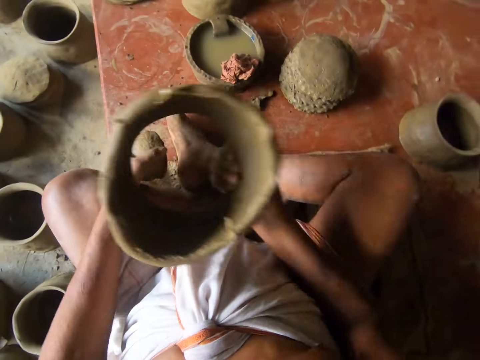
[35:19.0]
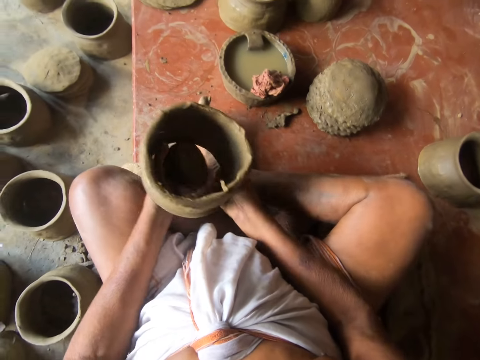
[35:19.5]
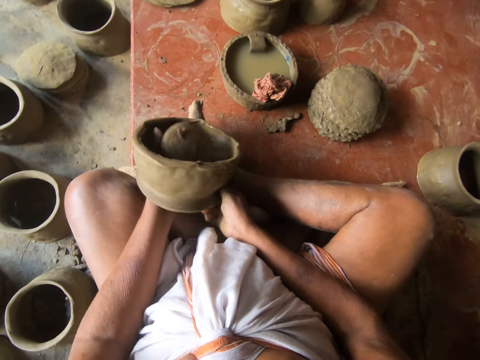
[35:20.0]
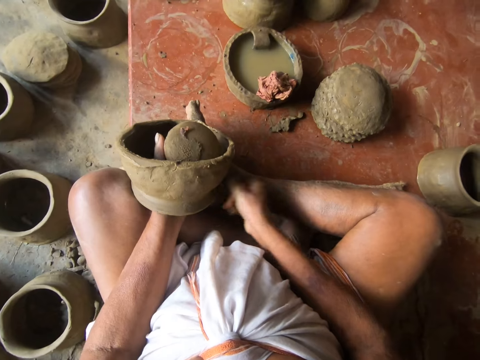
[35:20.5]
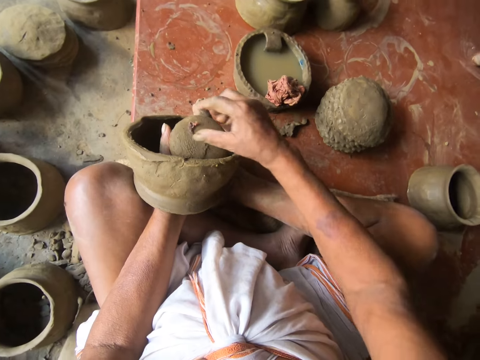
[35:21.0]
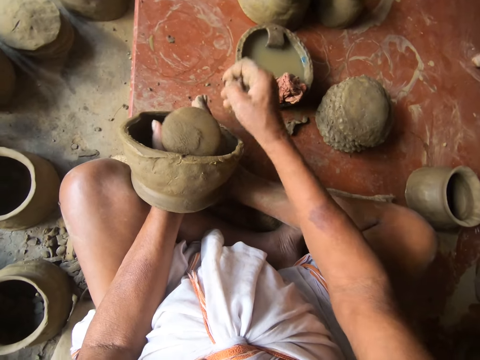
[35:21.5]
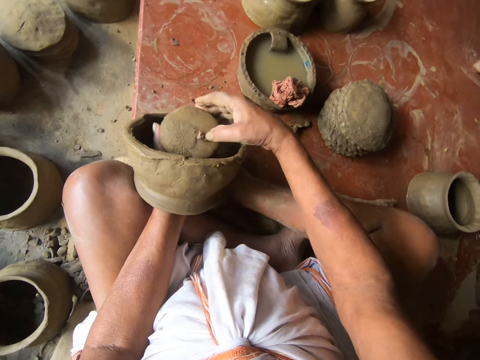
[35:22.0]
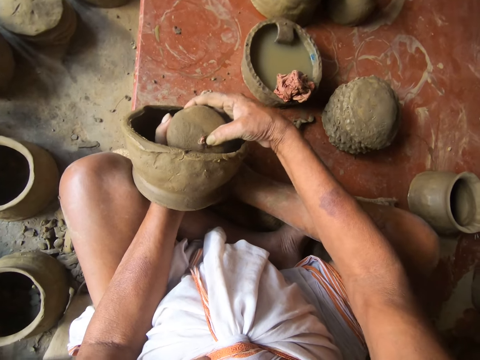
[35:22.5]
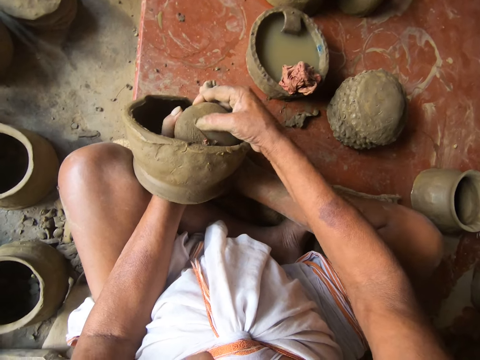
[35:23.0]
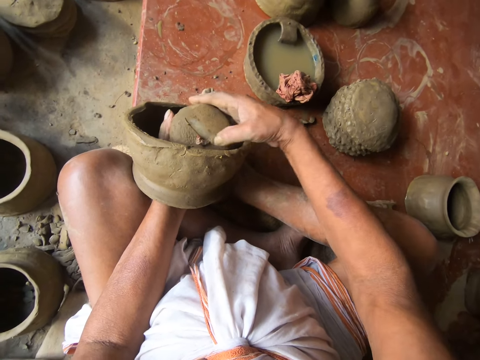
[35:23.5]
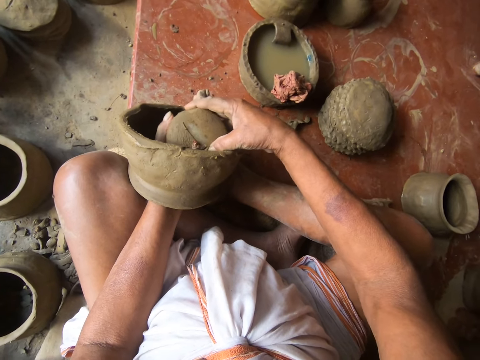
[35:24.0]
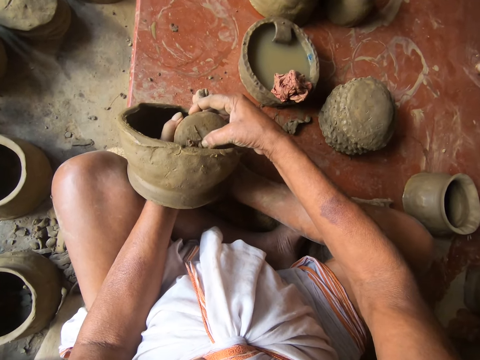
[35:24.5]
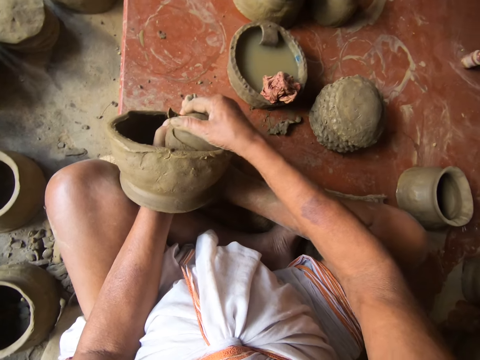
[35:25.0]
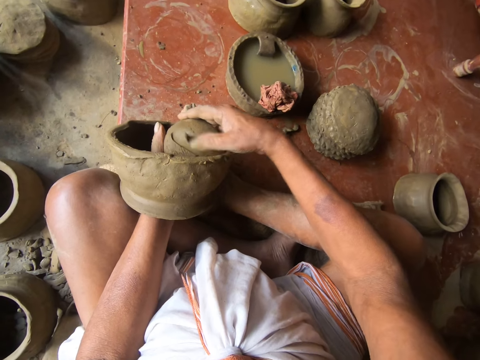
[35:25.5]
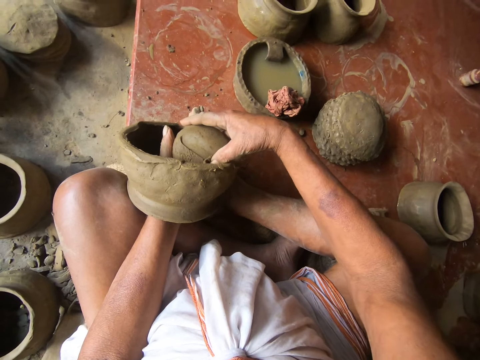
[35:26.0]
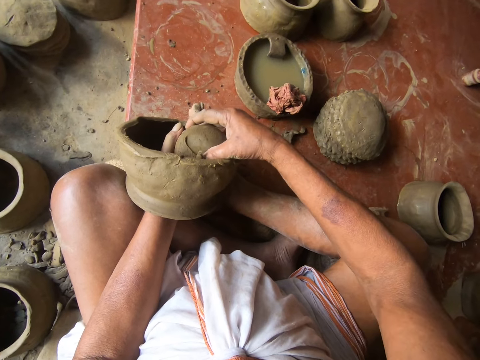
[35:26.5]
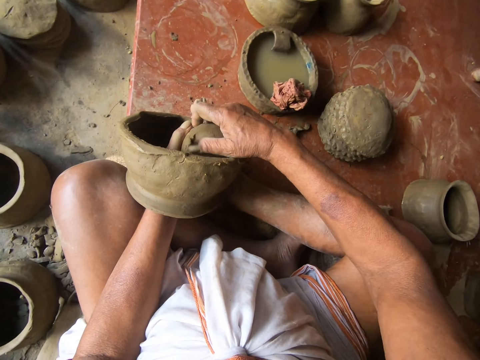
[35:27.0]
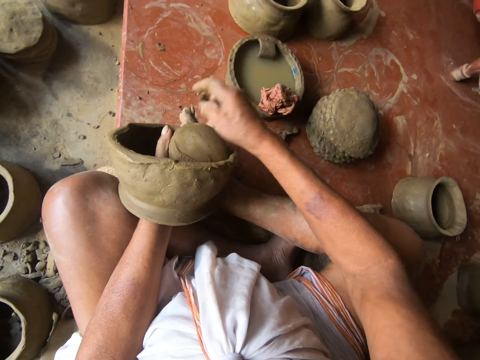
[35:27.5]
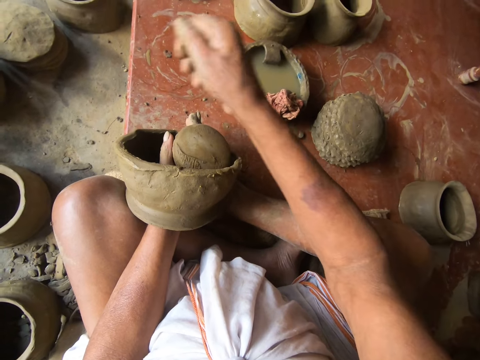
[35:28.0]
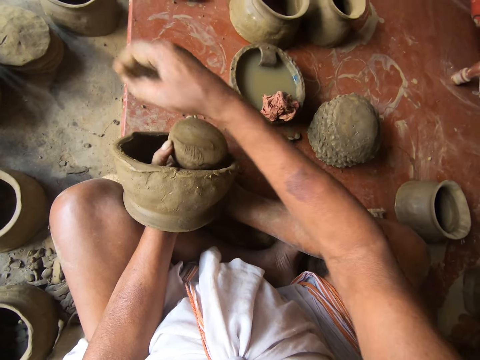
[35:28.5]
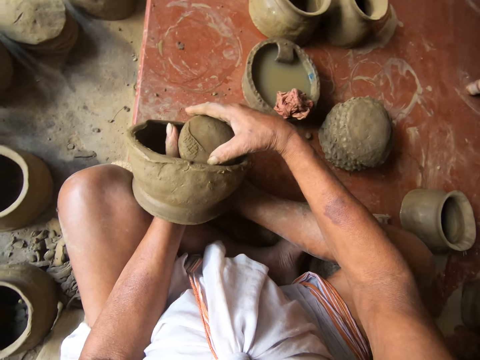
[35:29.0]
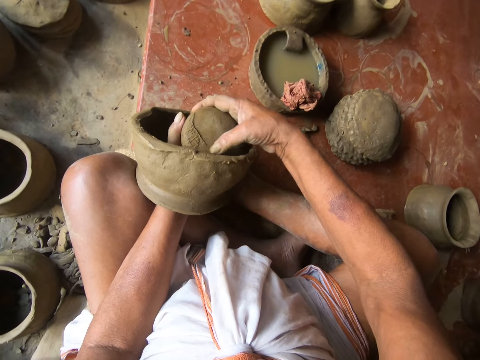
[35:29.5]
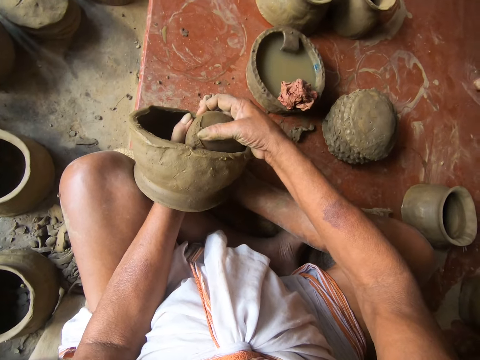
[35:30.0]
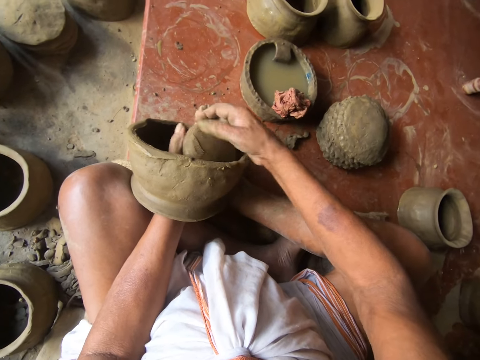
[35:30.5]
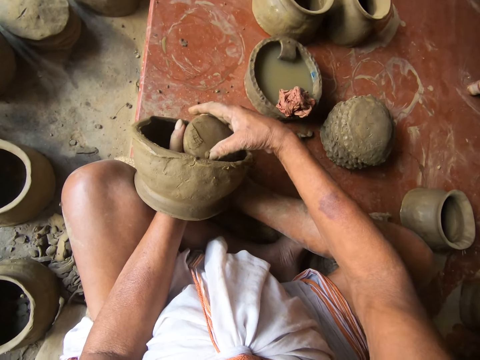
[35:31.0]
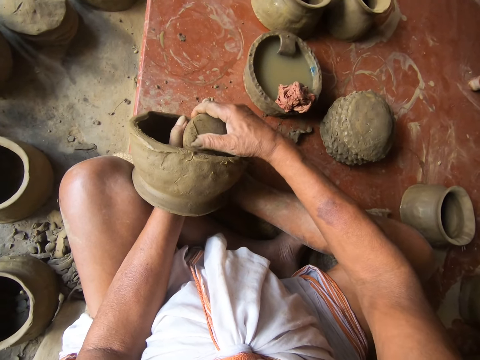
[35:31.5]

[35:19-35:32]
The camera wearer picks up the clay with the left hand. They hold the clay. They rub the clay. They press the clay with the right hand. They drop the clay. They rub the clay.

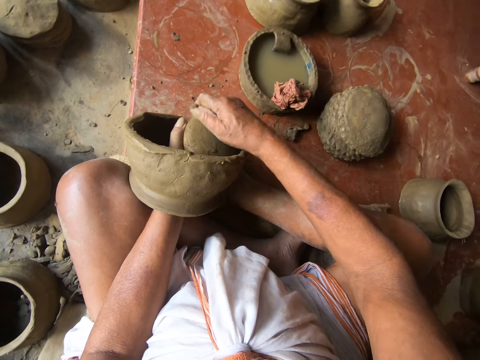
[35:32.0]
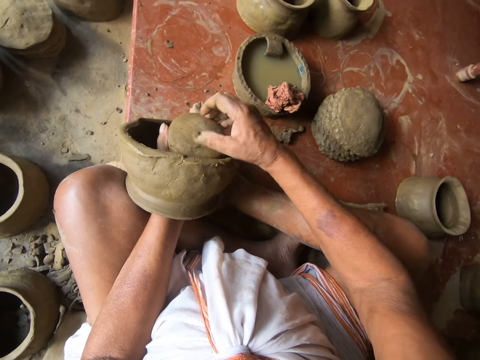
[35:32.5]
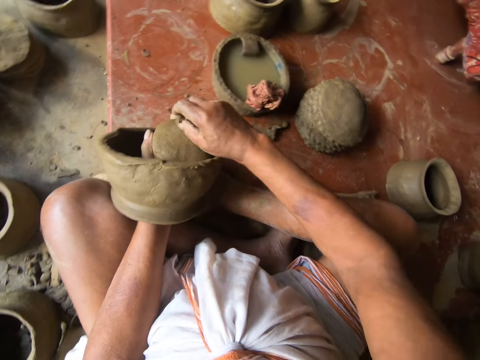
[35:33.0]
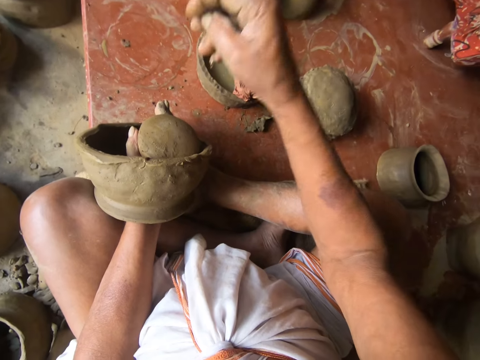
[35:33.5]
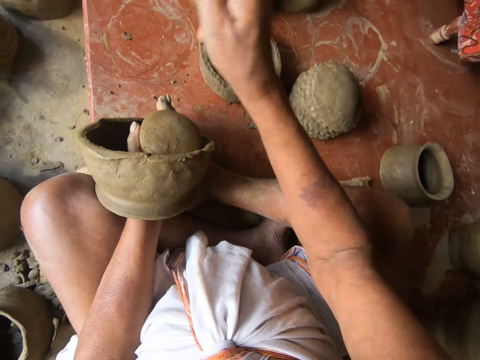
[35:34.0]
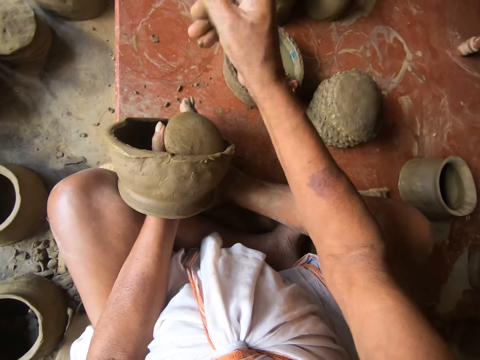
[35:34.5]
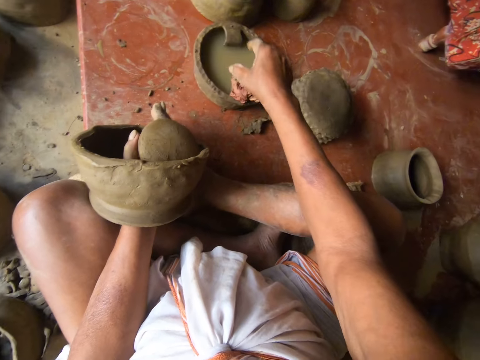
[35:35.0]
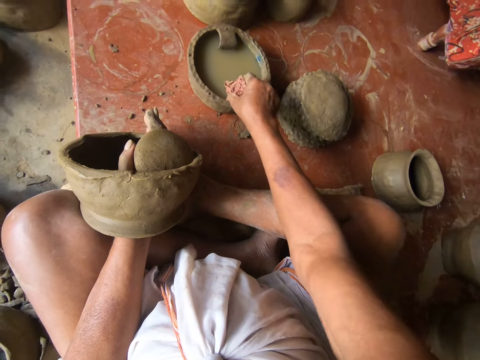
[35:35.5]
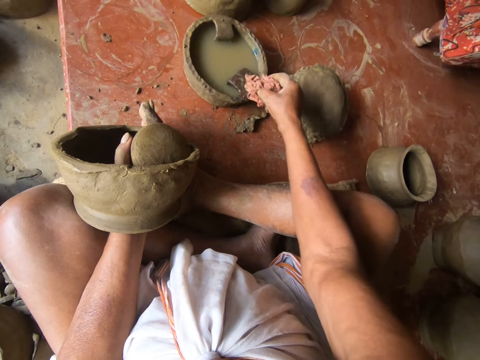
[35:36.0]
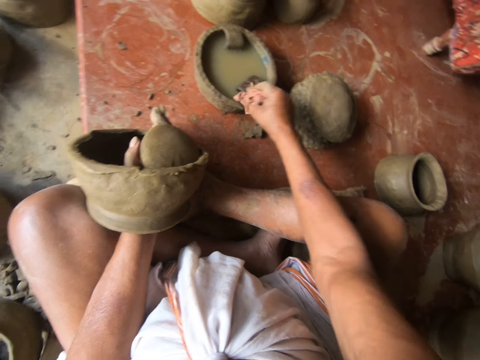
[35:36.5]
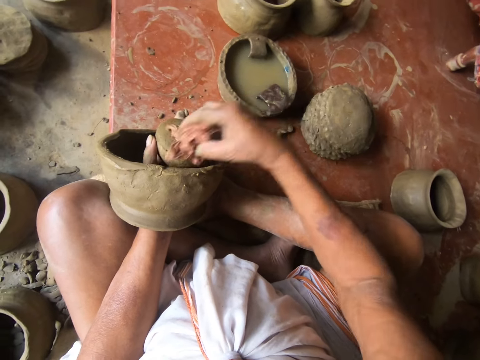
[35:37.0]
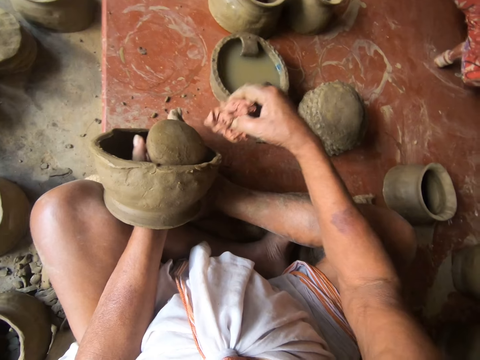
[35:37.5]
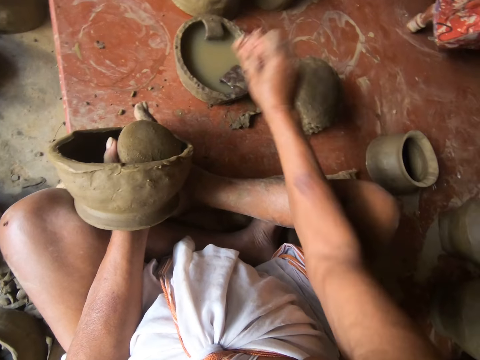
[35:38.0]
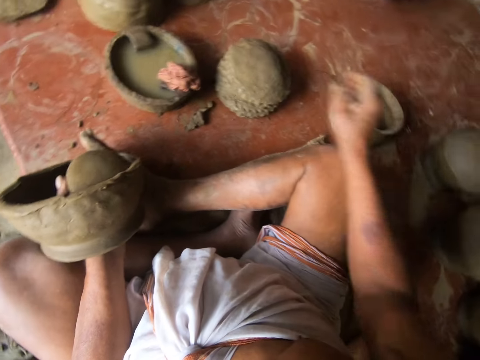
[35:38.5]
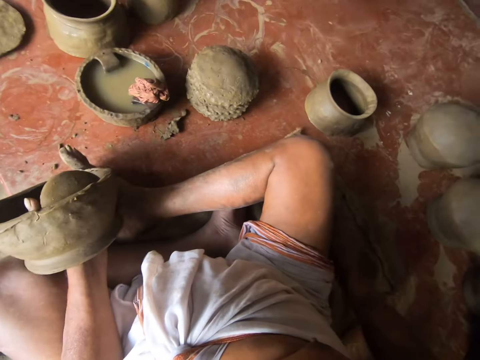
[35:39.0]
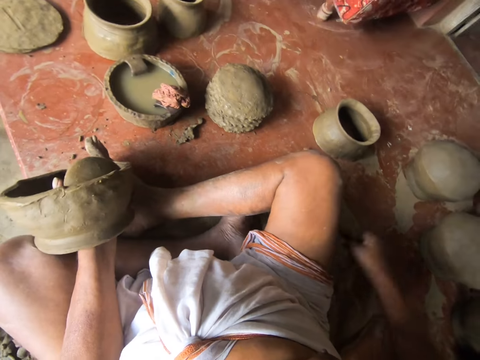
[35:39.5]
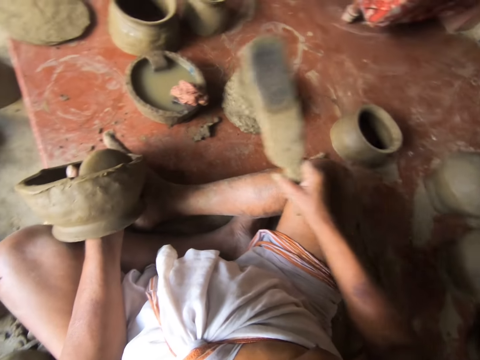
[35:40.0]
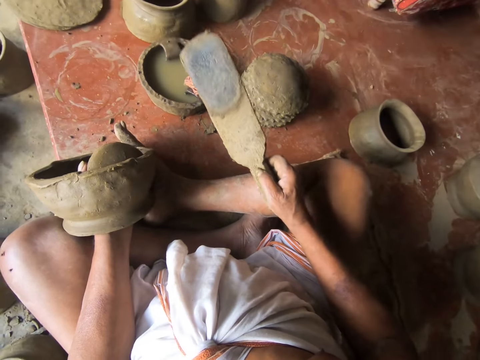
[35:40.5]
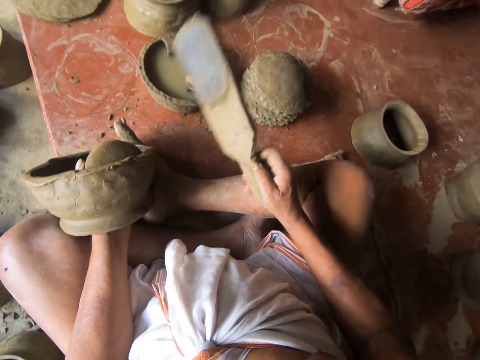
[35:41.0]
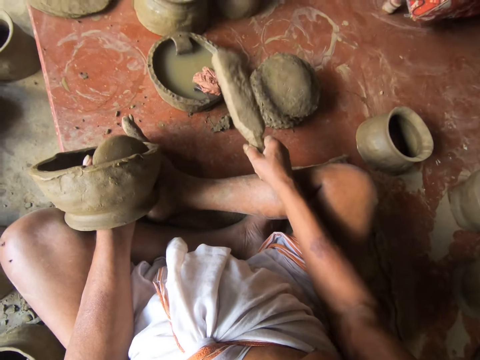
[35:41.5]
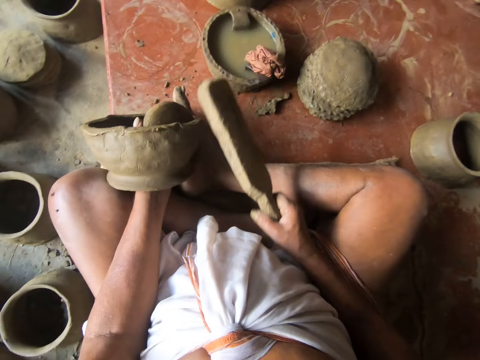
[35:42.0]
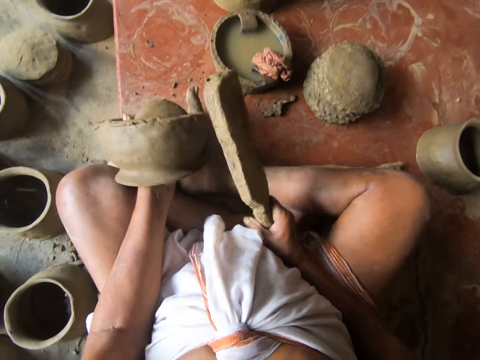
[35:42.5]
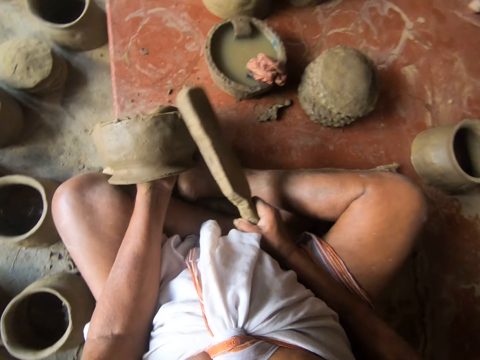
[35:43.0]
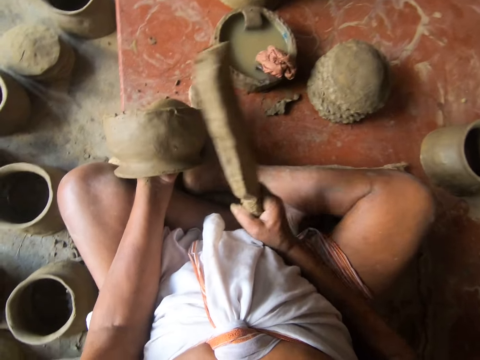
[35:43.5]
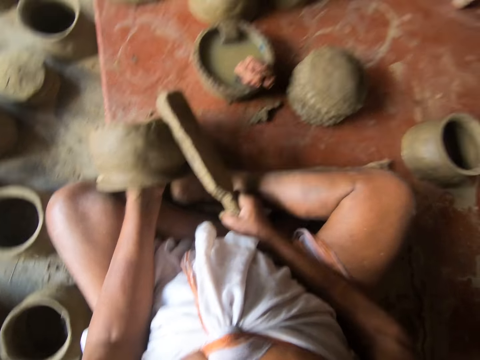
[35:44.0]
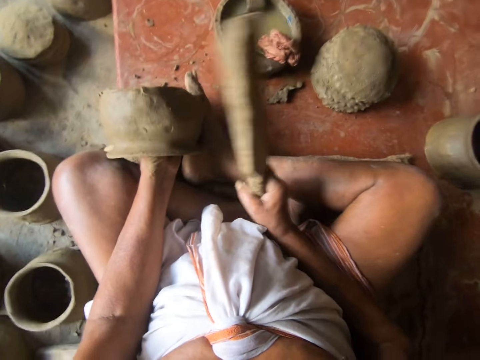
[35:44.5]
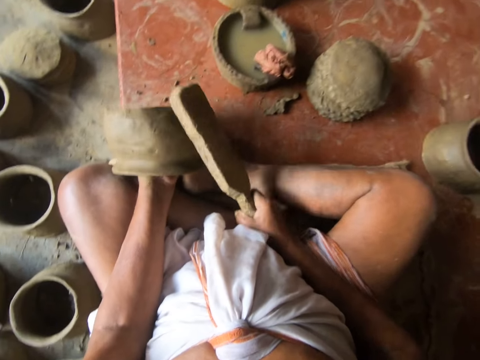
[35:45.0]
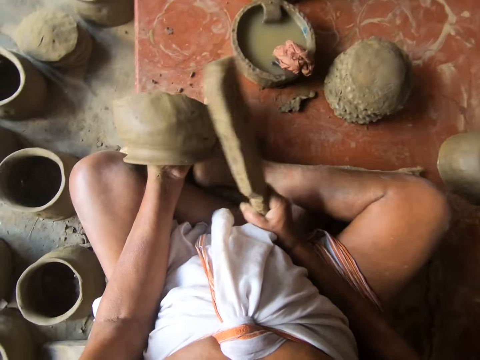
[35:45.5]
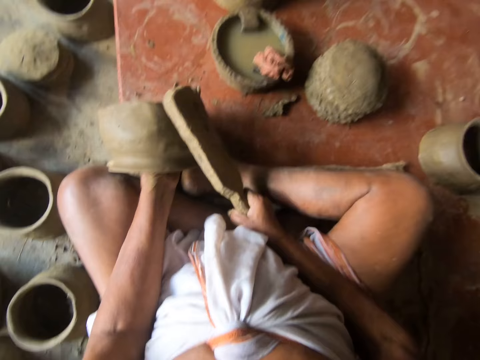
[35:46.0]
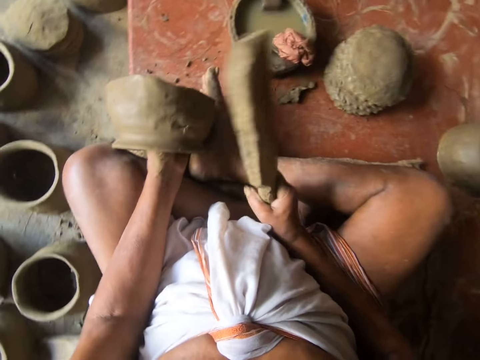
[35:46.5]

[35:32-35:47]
The camera wearer holds the clay with both hands. He rubs off the clay from his fingers. He picks up the piece of cloth with his right hand. He wipes the clay. He drops the piece of cloth in the water. He picks up the piece of wood with his right hand. He hits the piece of cloth. He hits the clay.
